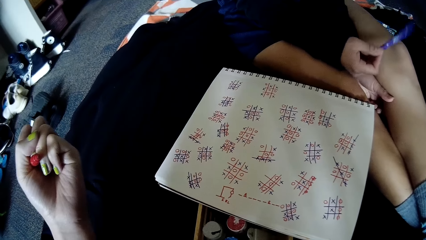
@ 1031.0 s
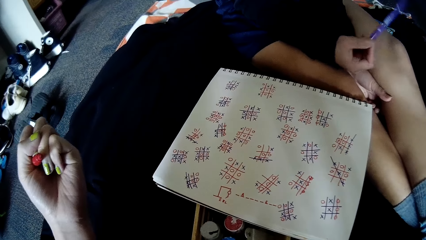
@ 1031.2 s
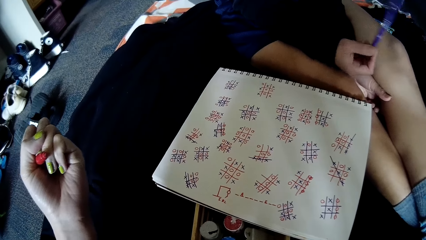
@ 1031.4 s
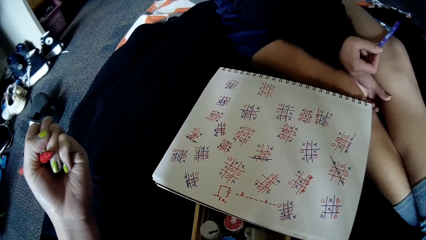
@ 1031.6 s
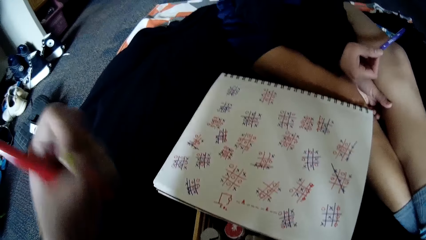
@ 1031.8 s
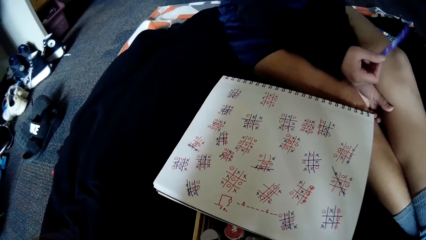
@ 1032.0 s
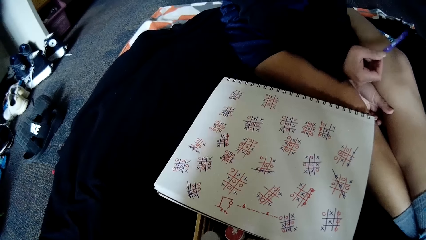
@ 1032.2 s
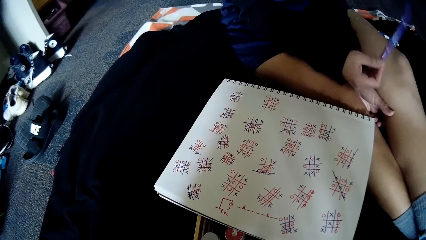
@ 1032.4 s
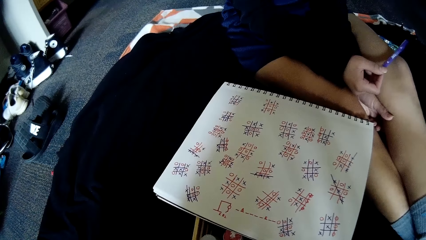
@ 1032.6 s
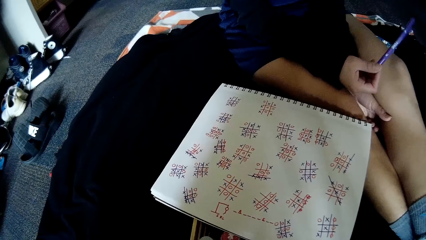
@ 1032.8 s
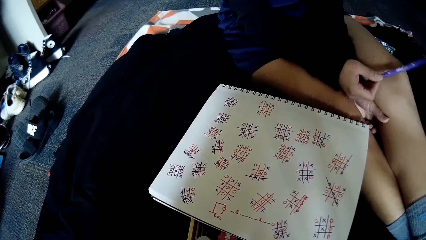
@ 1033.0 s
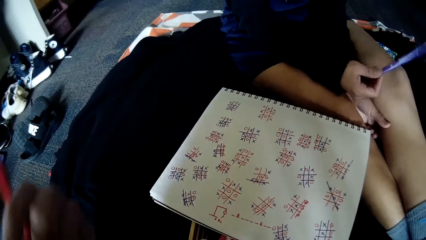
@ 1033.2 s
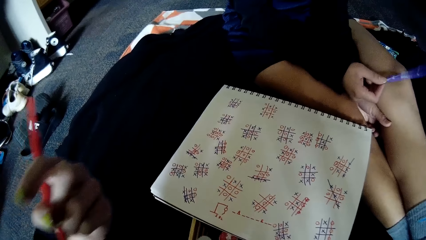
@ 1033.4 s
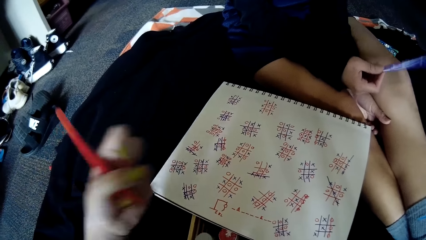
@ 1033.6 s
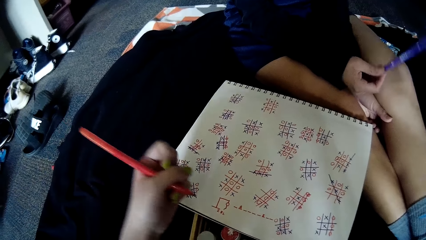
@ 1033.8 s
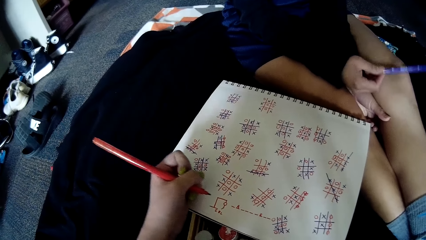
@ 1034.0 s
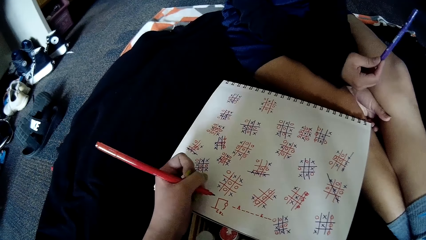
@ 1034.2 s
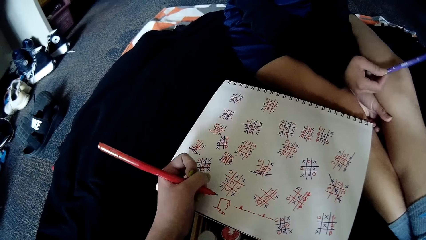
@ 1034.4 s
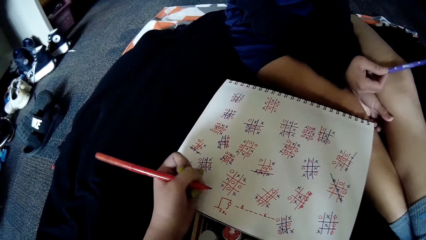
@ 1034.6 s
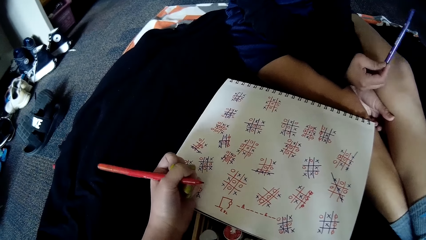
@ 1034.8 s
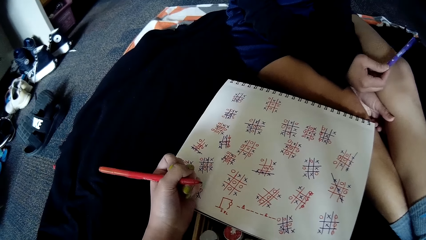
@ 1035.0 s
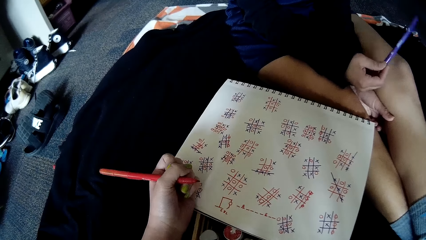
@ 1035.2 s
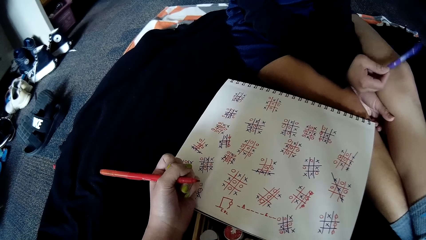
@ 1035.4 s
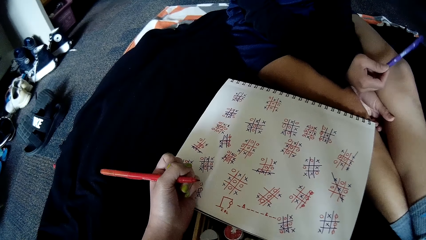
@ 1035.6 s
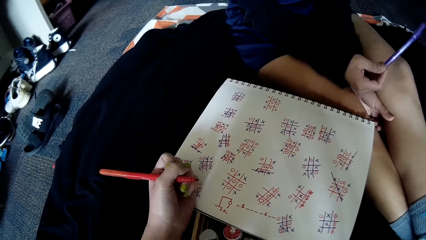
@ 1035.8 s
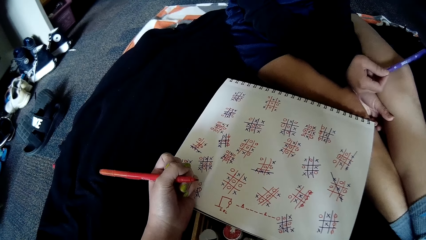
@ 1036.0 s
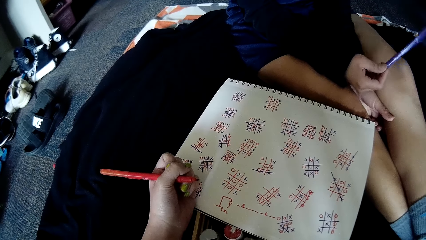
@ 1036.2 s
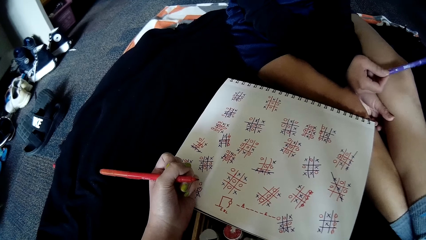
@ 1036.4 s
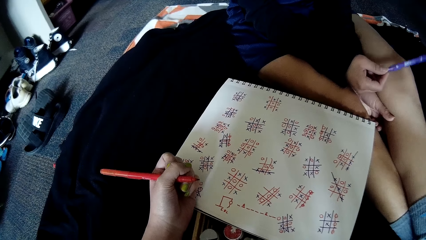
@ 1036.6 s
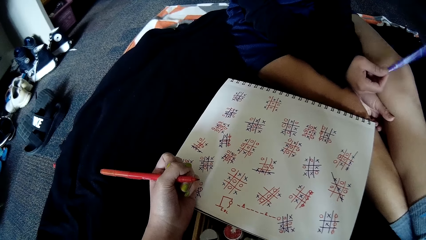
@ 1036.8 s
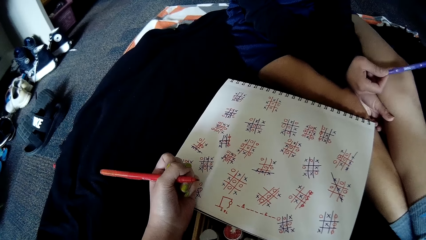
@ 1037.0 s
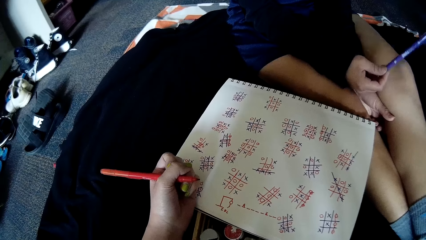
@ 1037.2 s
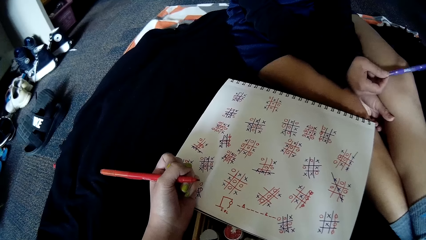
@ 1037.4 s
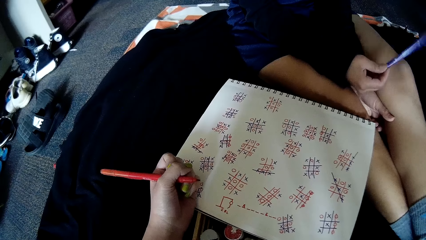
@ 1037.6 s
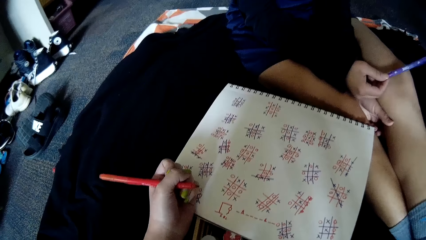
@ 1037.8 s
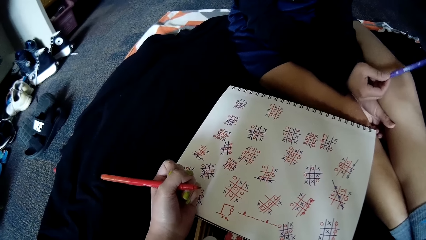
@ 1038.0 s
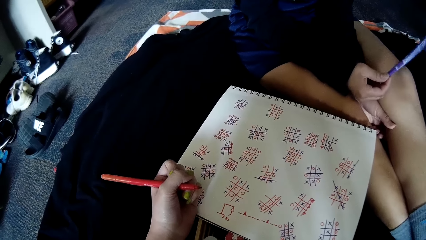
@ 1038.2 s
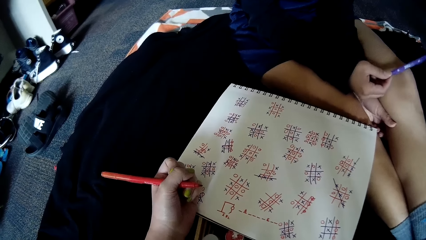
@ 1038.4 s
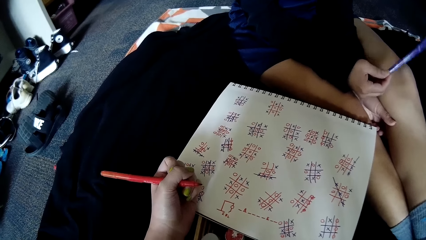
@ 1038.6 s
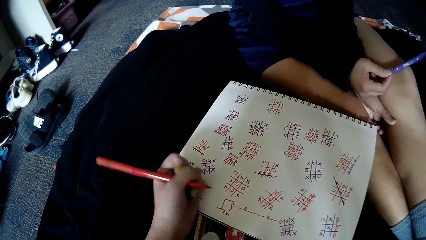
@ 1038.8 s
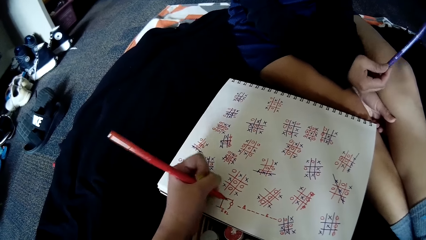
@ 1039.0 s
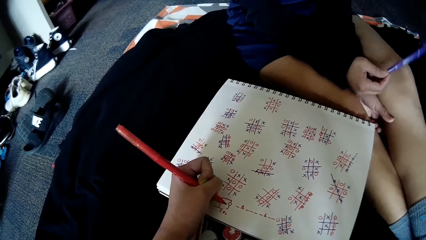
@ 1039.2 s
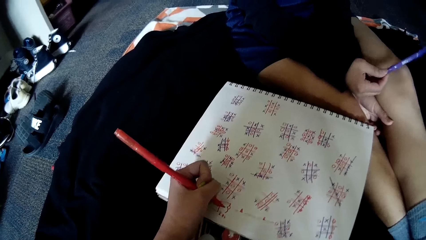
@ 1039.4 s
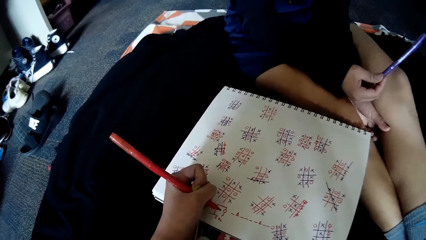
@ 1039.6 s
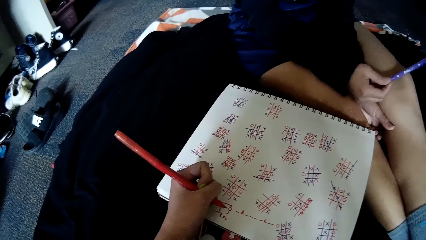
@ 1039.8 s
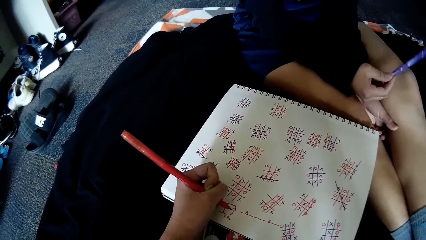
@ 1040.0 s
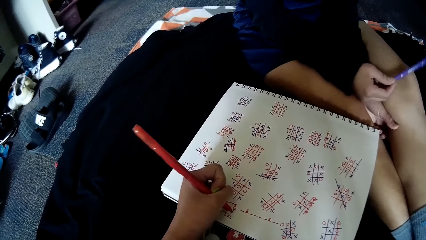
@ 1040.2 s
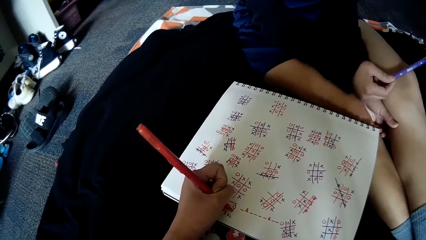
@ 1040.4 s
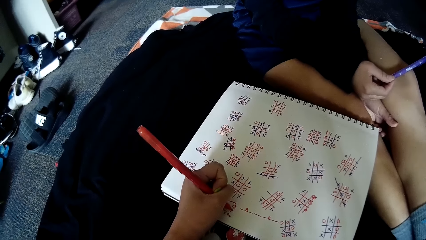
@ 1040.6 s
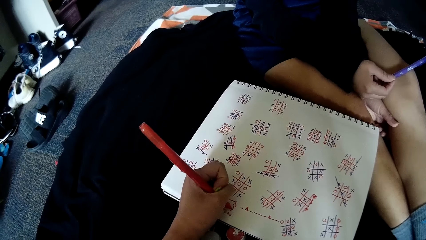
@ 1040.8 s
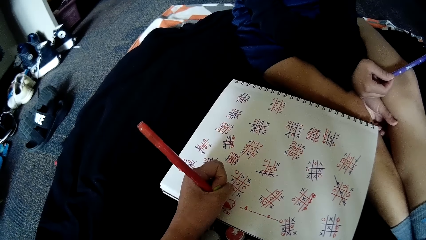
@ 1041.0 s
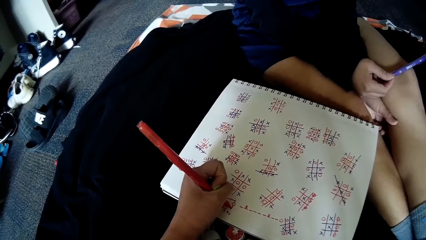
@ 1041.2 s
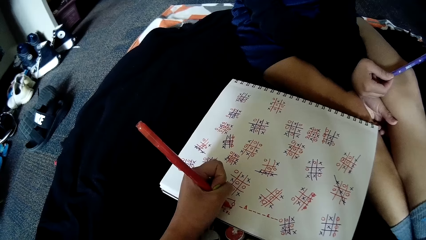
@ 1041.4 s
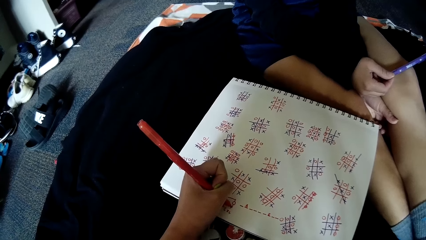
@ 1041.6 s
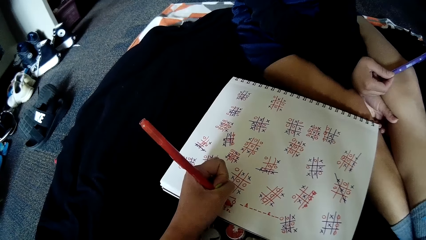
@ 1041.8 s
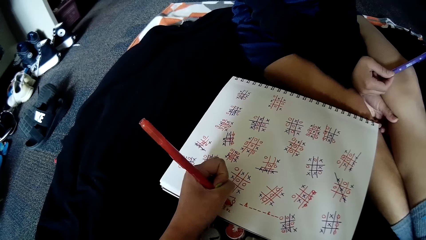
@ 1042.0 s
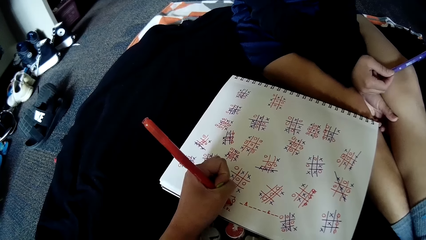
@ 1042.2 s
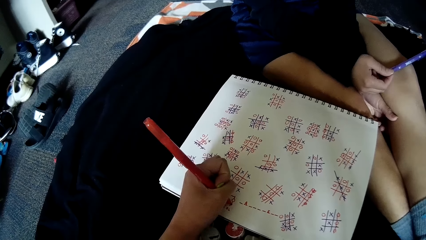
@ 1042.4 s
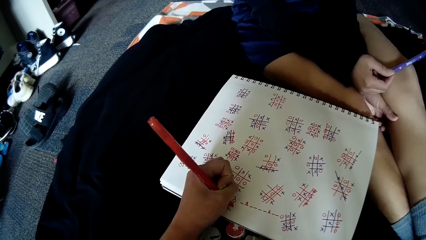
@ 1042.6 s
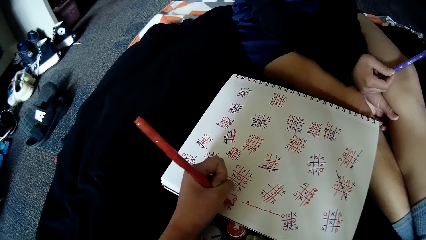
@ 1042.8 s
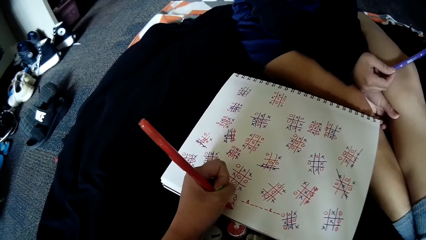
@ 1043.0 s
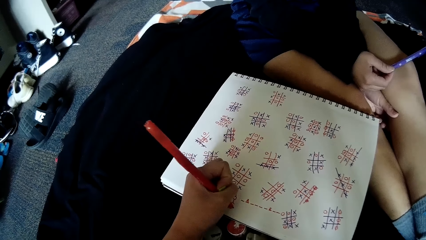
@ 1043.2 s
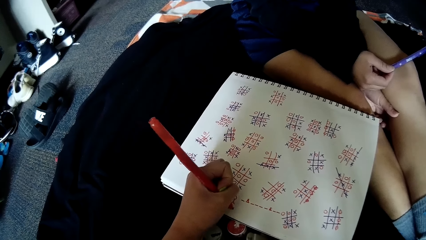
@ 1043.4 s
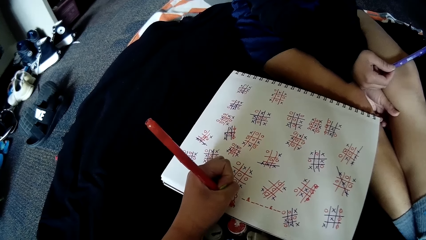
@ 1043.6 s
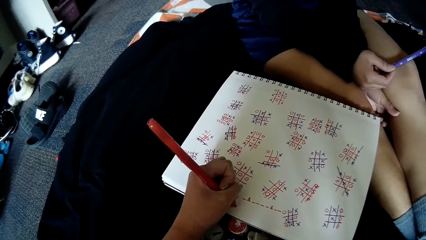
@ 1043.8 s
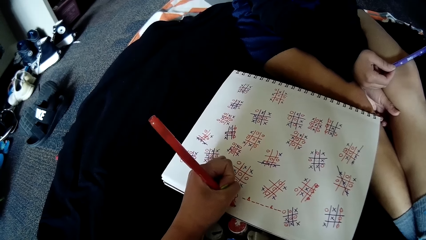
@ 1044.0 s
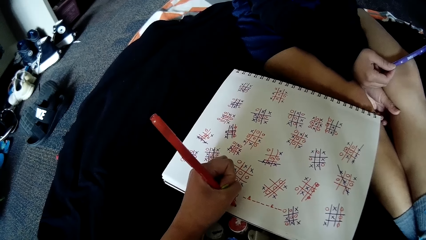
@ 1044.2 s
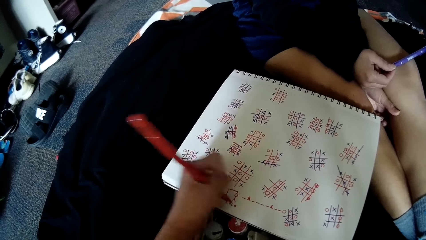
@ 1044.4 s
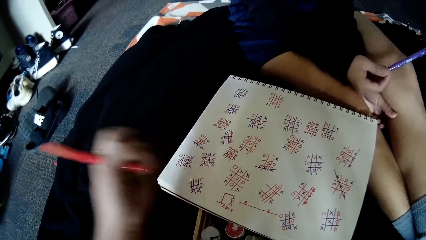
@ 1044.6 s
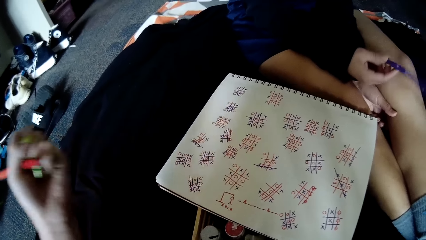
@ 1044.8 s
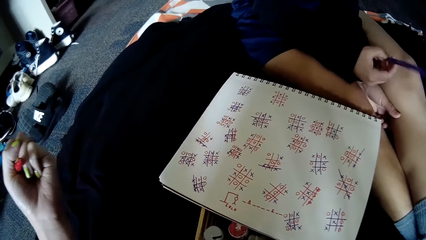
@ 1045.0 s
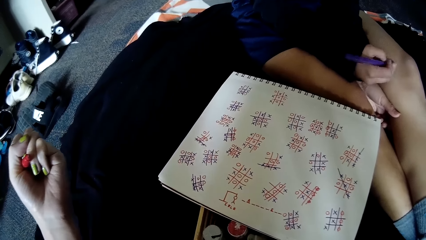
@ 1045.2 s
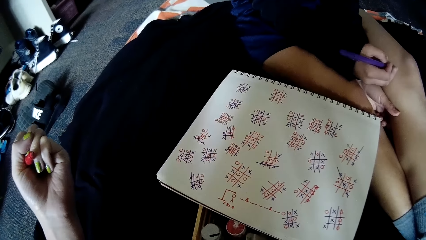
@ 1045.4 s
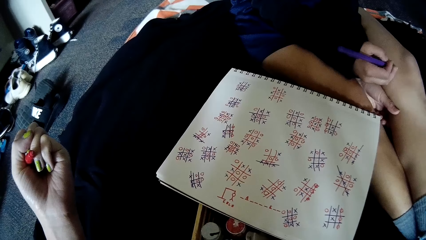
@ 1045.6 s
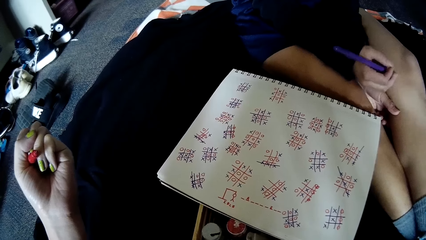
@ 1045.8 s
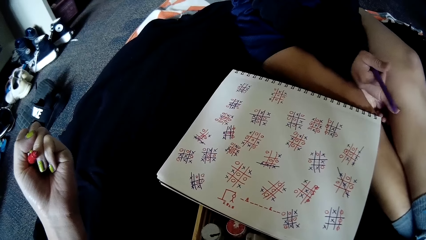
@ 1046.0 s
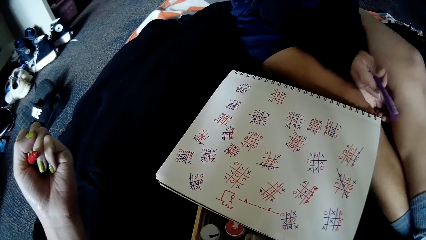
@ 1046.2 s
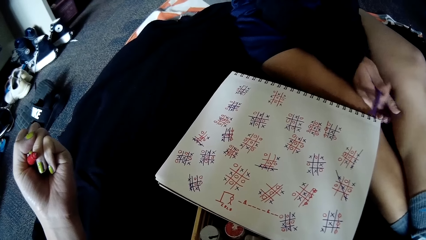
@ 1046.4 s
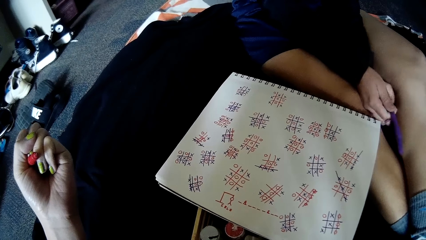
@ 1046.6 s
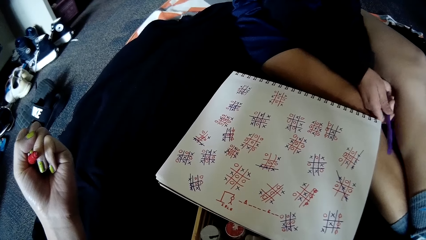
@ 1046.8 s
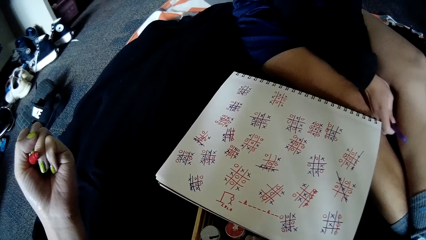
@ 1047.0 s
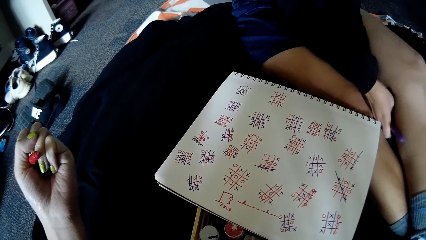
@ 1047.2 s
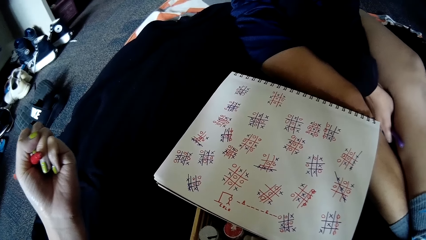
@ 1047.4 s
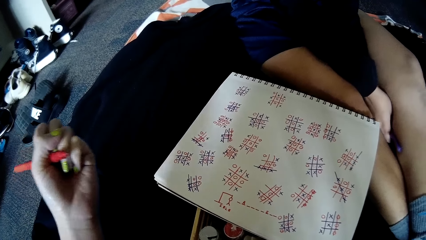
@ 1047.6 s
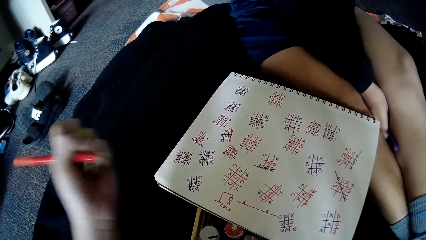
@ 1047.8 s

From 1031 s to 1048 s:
The camera wearer places her left hand on the book on the floor. The woman interacts with the camera wearer. The camera wearer writes on the book on the floor with the pen in her left hand. The woman interacts with the camera wearer.
